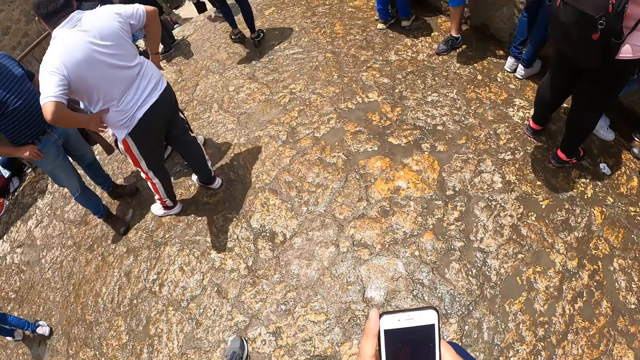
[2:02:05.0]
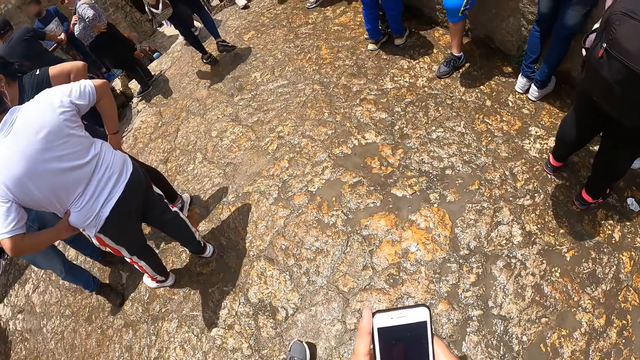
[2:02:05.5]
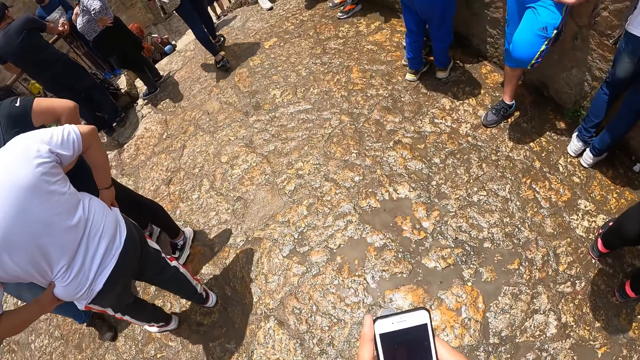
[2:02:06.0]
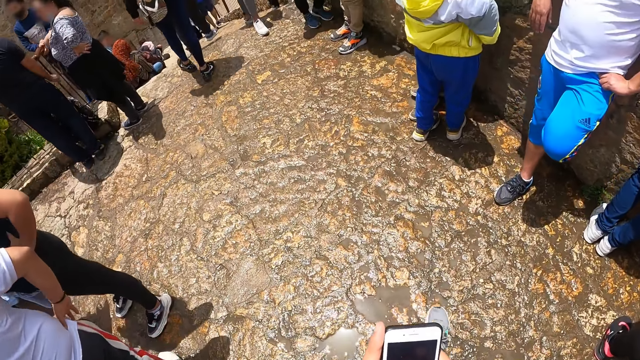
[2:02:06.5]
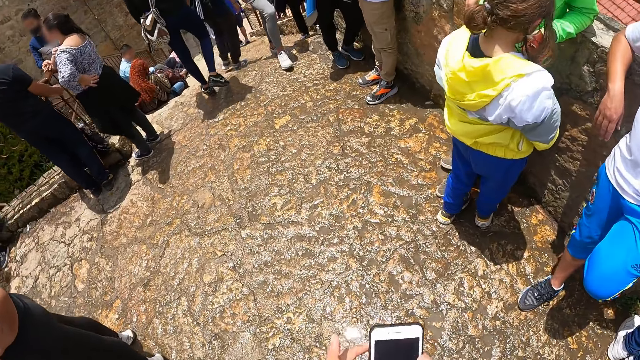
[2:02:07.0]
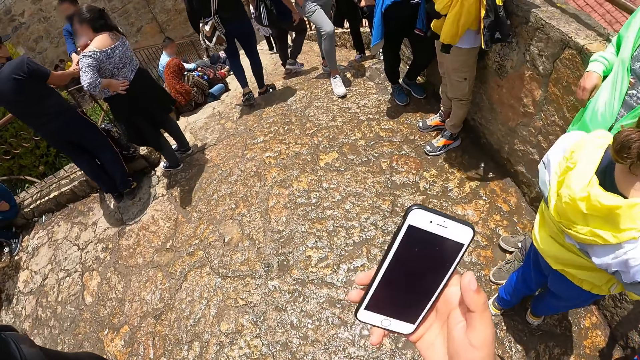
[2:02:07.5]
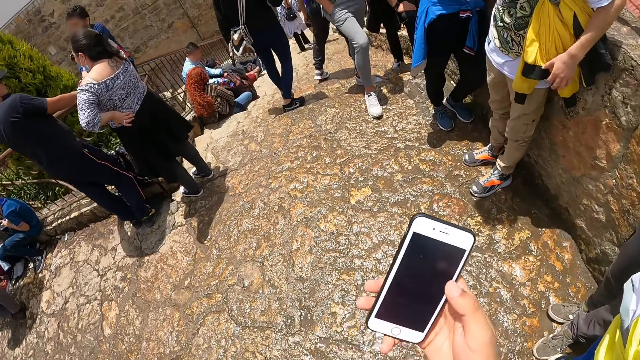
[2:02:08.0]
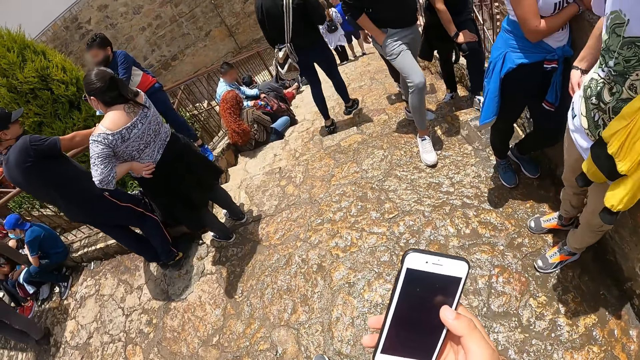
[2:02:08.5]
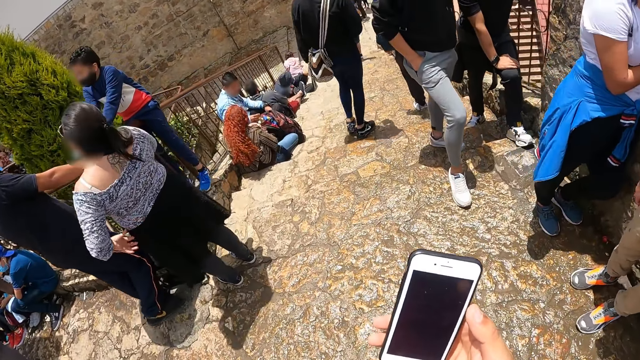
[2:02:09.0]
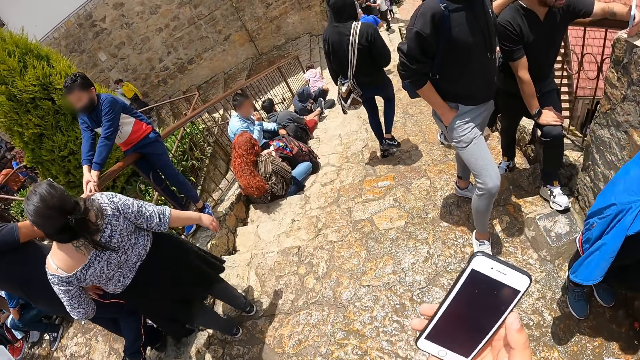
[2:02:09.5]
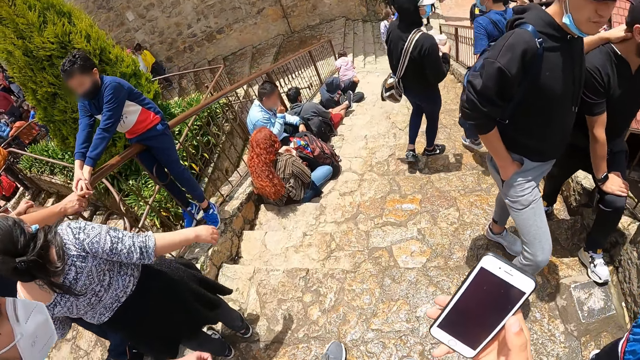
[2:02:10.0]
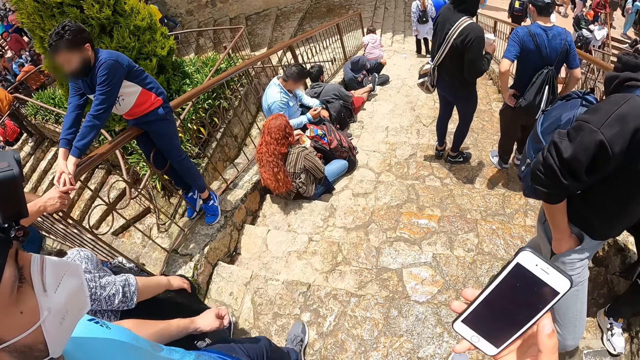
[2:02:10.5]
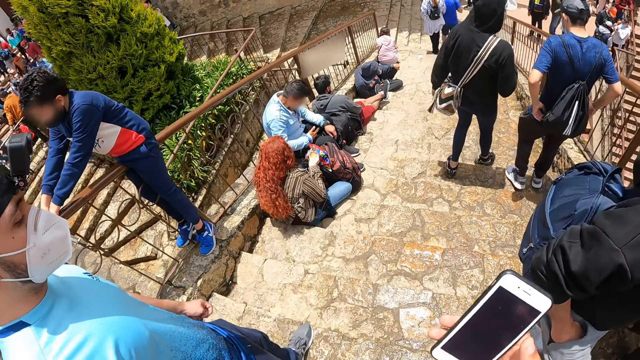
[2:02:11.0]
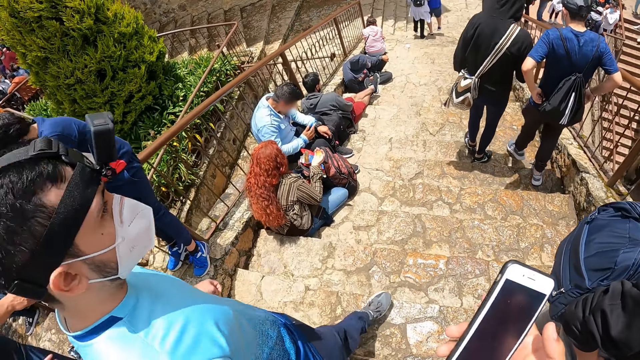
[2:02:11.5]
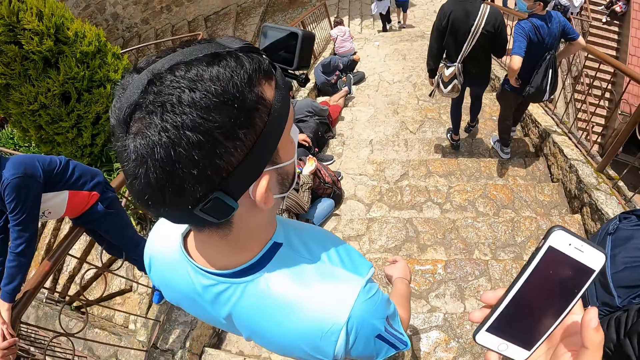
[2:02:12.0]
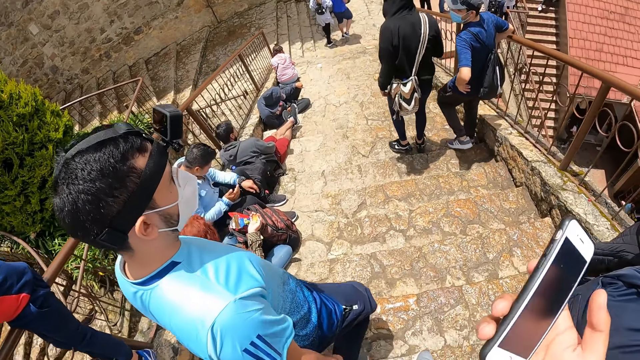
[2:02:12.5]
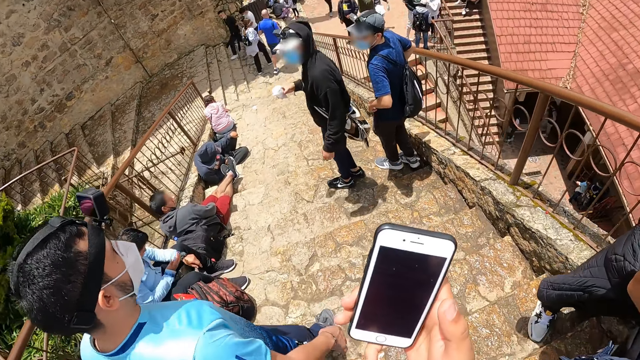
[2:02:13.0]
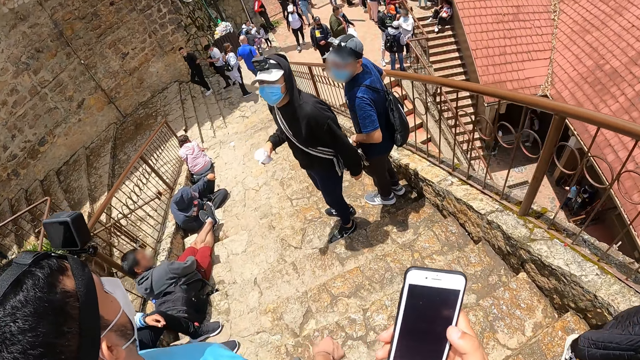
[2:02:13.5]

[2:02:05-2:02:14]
The man walks down the stairs. The camera wearer walks. The other man walks up the stairs. Another man walks down the stairs. The camera wearer walks down the stairs.

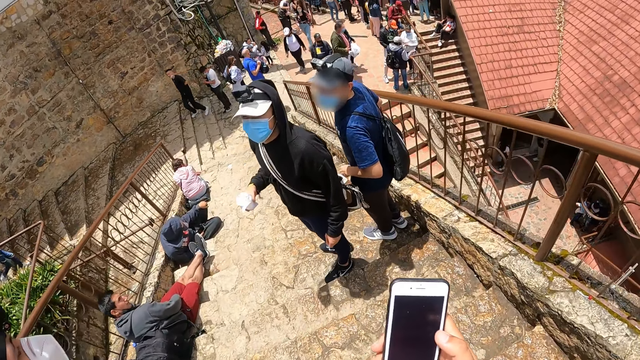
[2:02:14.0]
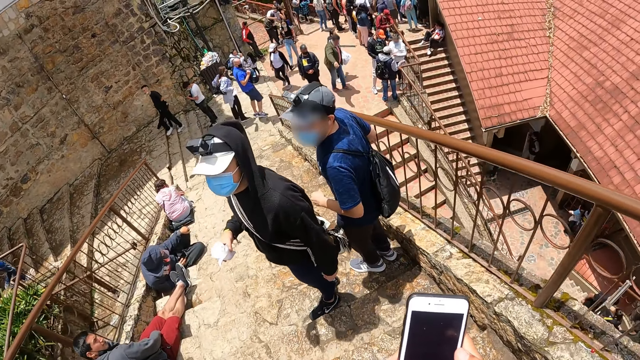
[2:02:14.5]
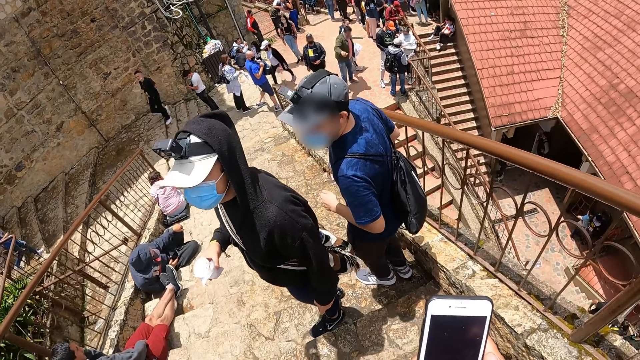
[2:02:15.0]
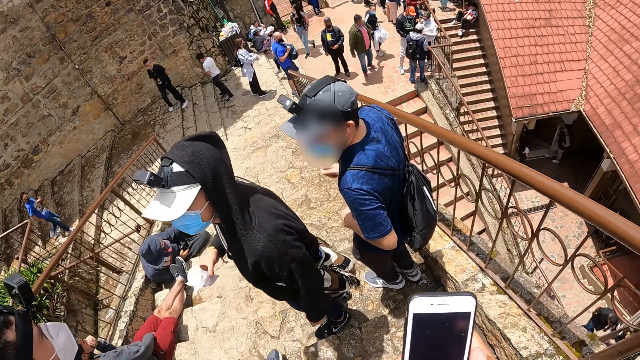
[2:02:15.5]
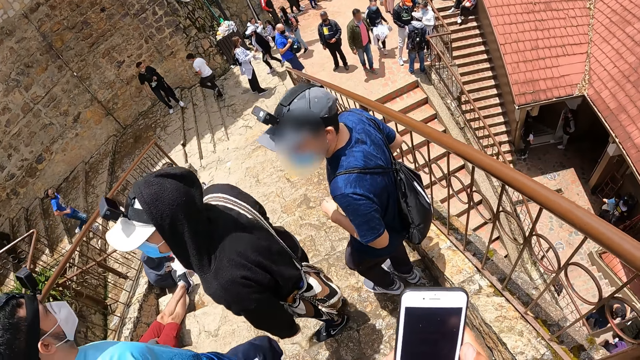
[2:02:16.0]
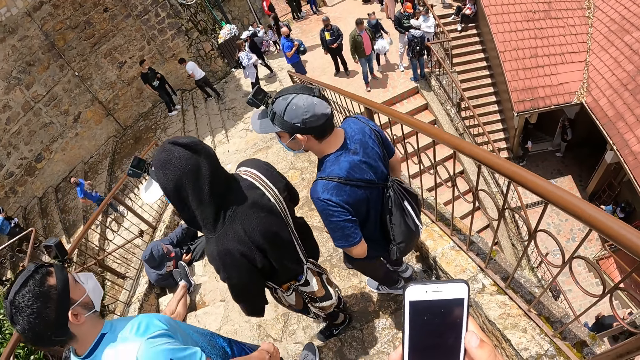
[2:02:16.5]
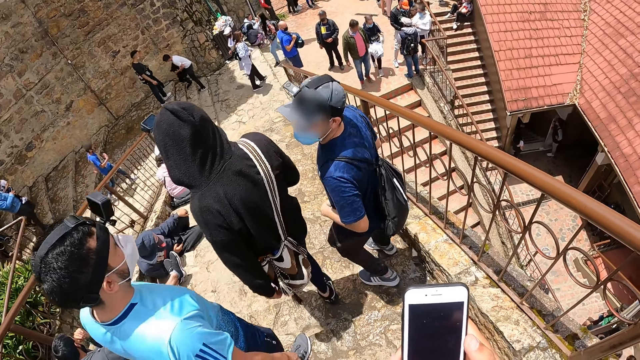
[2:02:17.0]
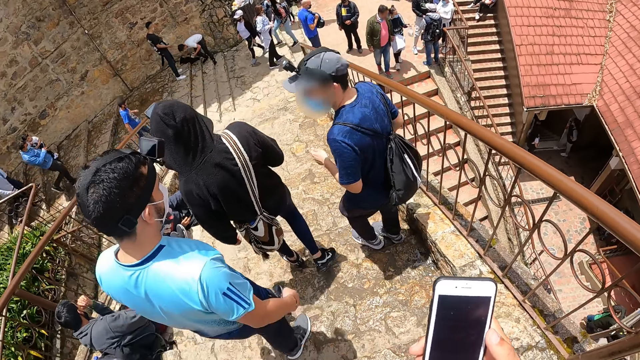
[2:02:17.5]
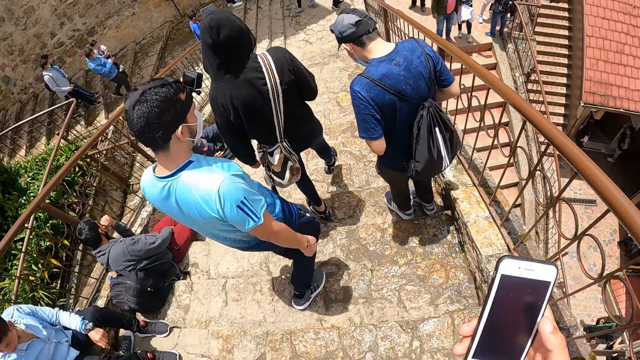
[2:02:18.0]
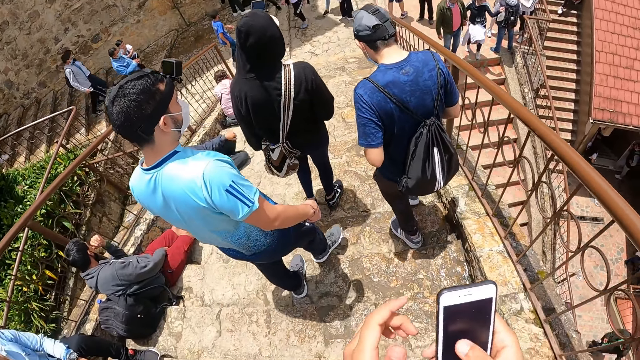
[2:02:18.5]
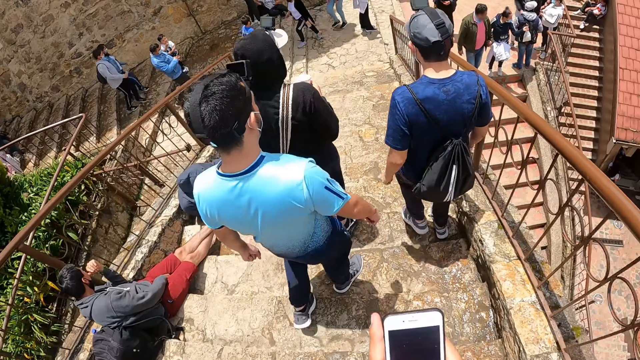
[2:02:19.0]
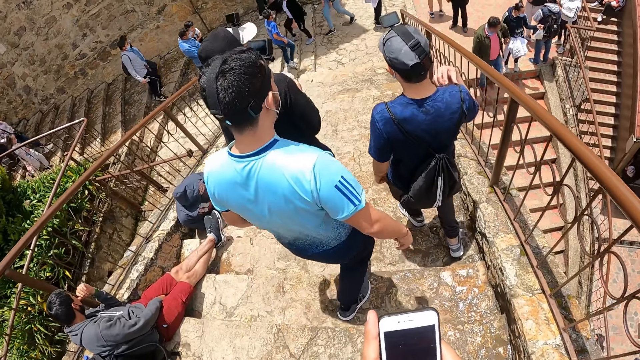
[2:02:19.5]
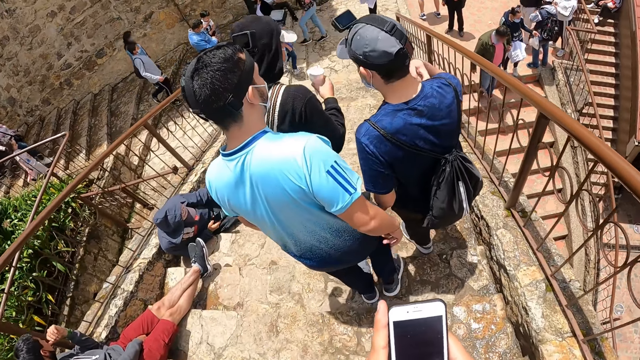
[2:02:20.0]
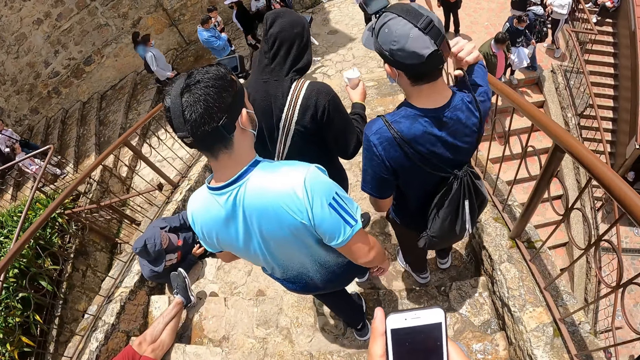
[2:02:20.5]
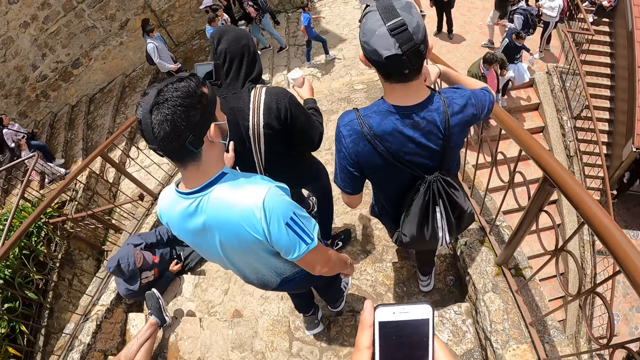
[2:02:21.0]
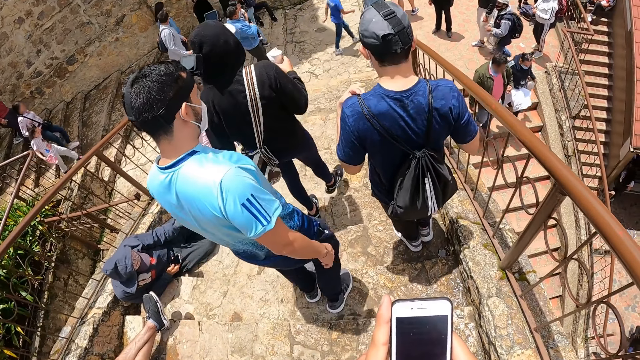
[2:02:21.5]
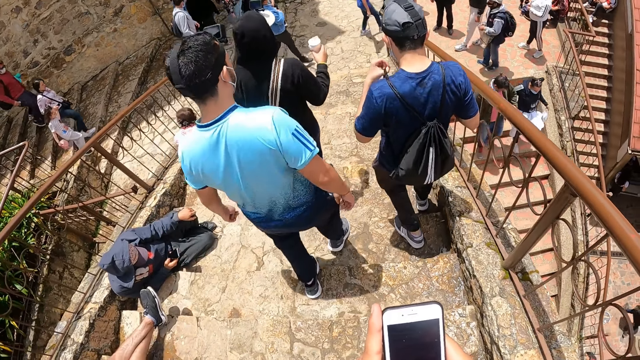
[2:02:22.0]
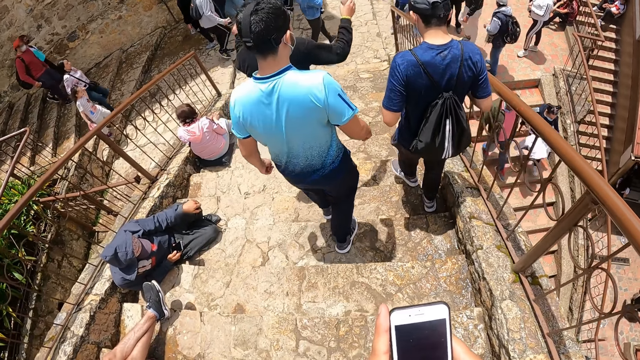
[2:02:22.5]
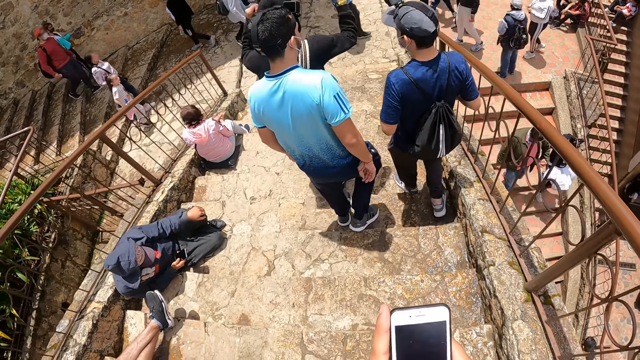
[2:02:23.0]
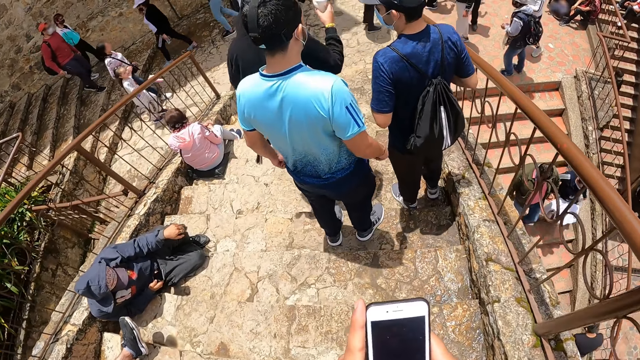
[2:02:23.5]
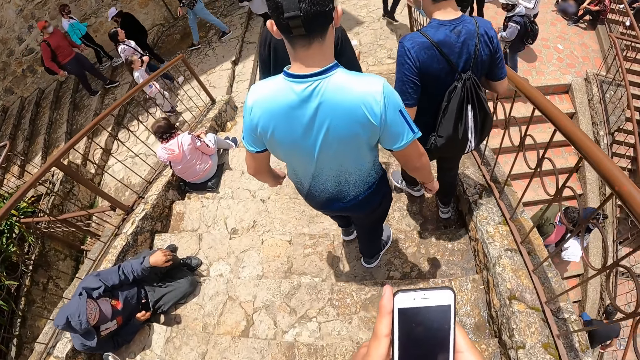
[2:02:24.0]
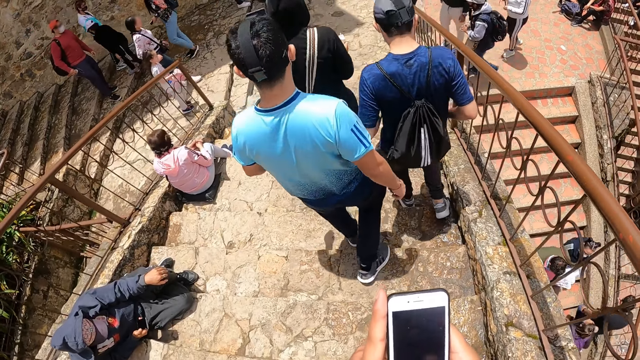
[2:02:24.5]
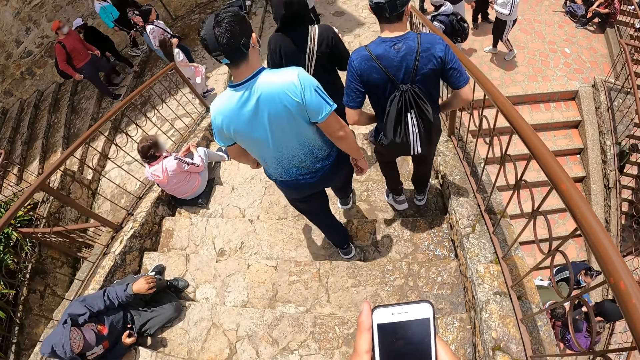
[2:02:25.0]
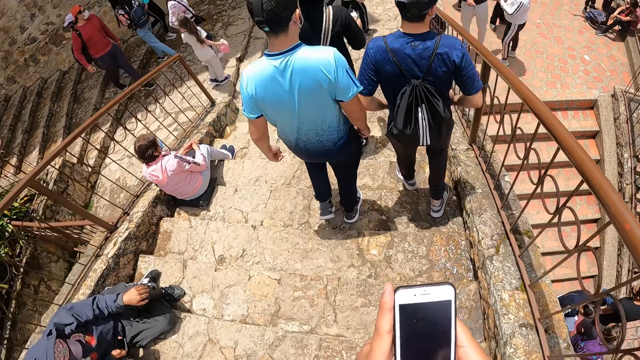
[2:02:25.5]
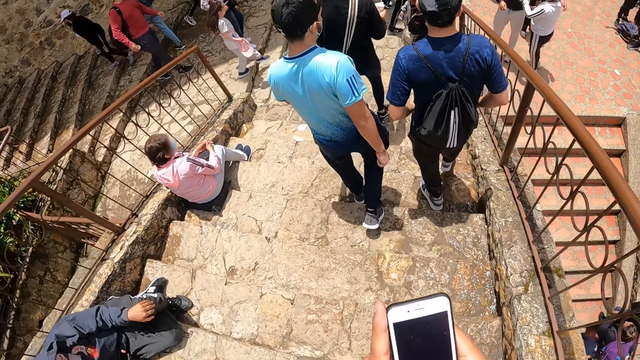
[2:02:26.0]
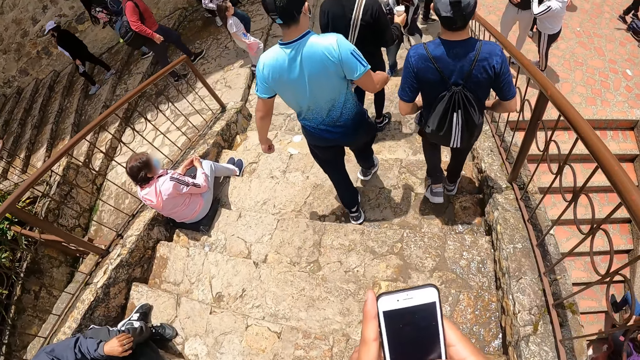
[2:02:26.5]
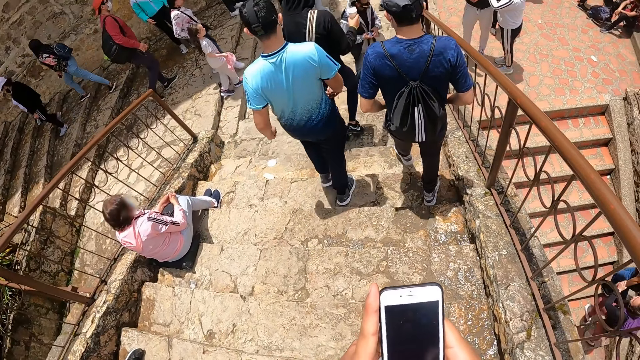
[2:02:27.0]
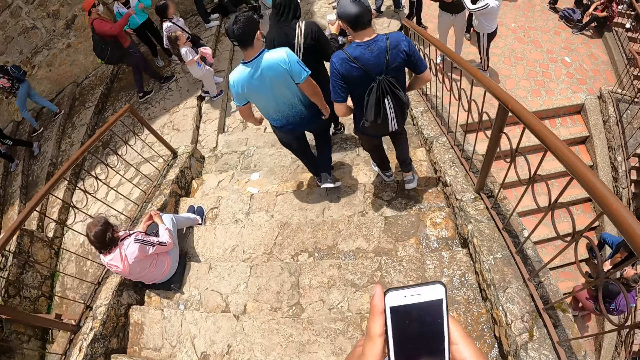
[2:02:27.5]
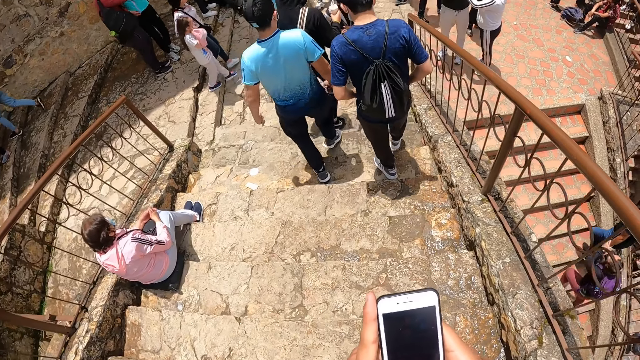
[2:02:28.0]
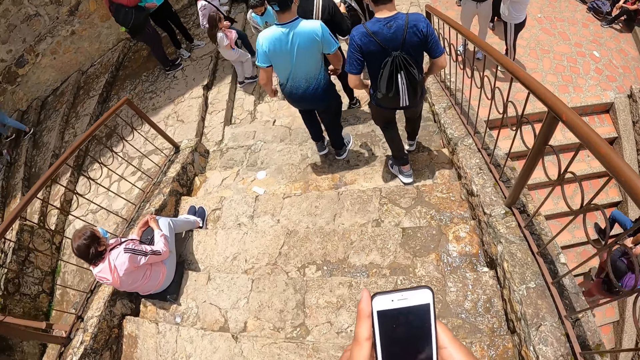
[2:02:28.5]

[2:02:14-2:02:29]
A man turns. Another man dances. A third man taps the feet. A fourth man walks. The camera wearer holds the phone with two hands. The second man touches a backpack with his right hand. The first man raises hands. The camera wearer holds the phone with two hands.
